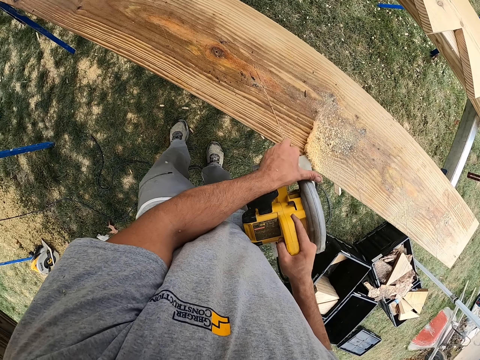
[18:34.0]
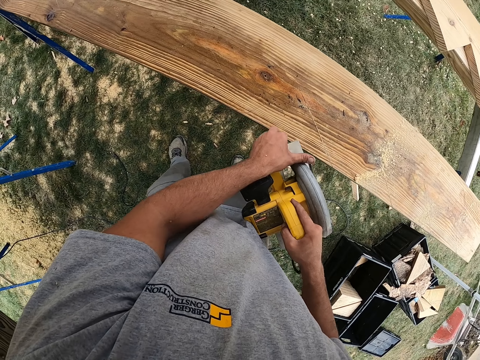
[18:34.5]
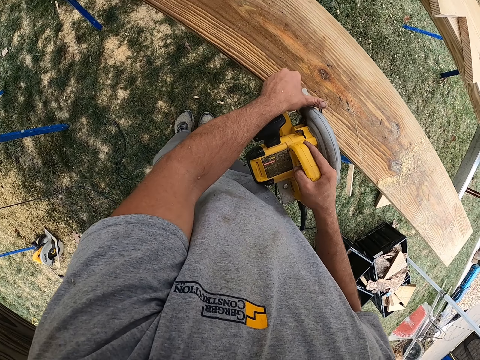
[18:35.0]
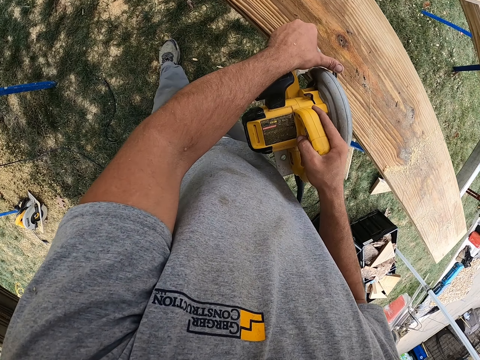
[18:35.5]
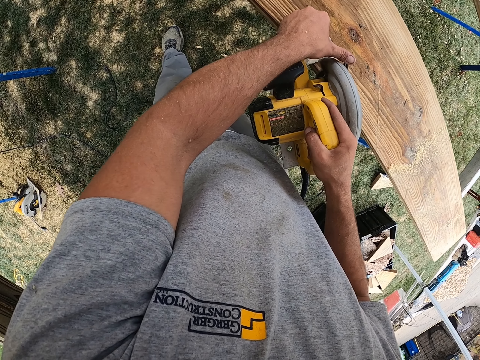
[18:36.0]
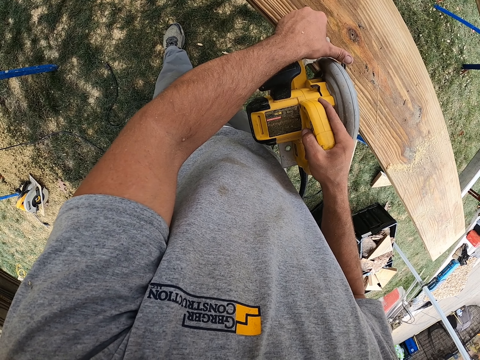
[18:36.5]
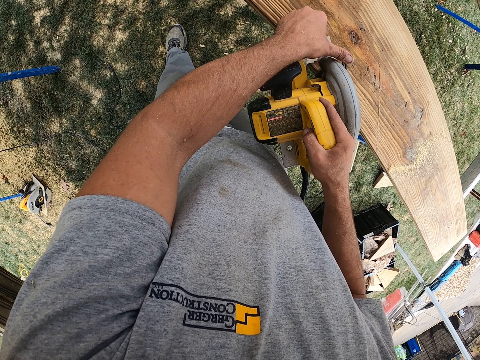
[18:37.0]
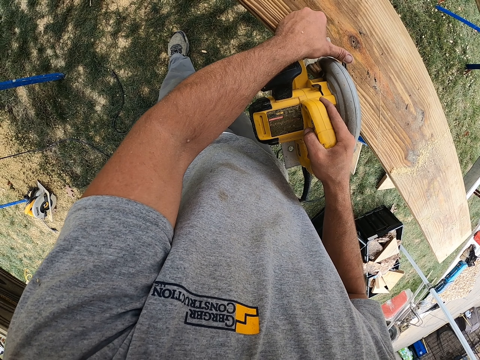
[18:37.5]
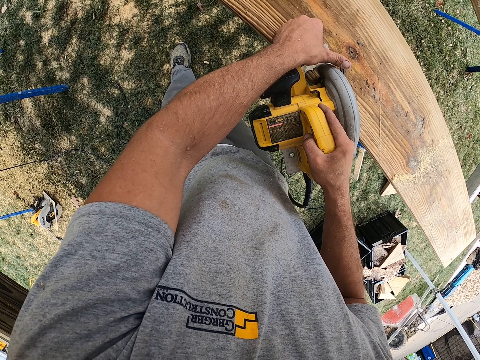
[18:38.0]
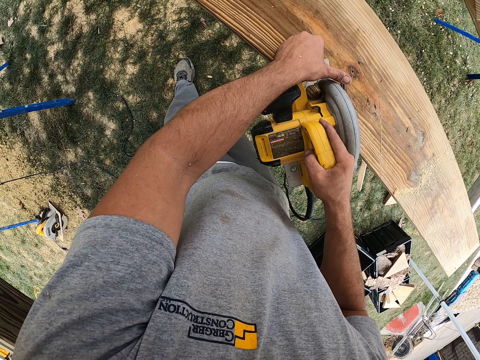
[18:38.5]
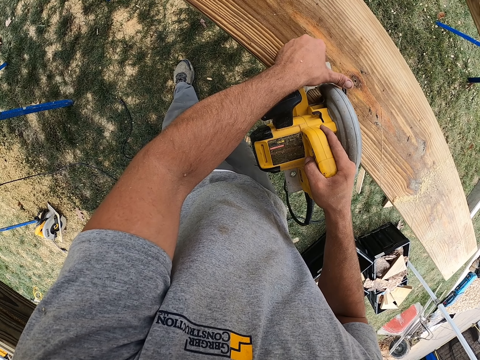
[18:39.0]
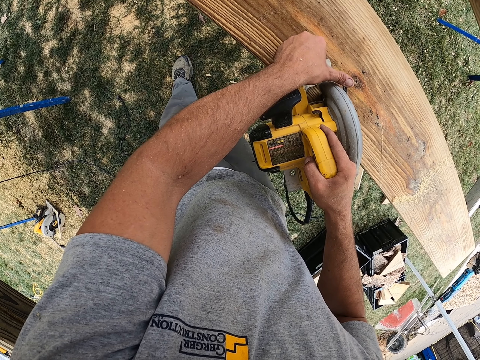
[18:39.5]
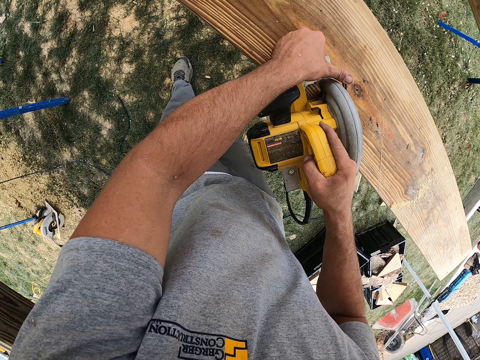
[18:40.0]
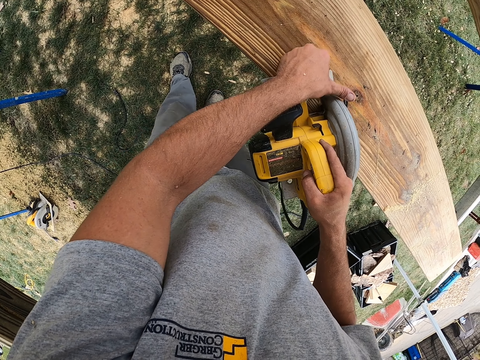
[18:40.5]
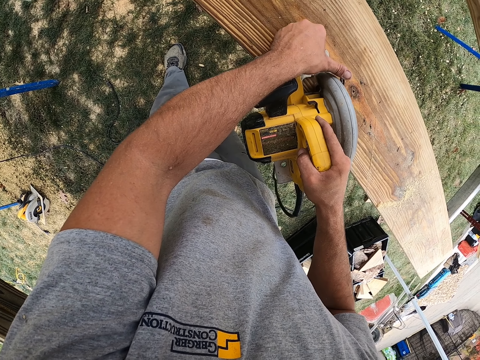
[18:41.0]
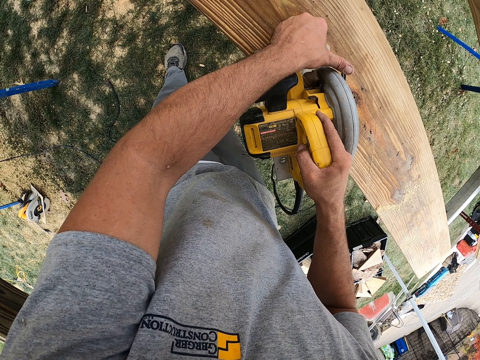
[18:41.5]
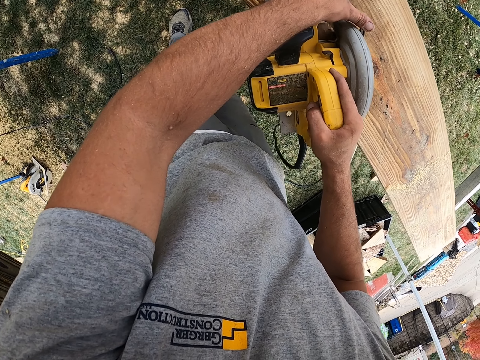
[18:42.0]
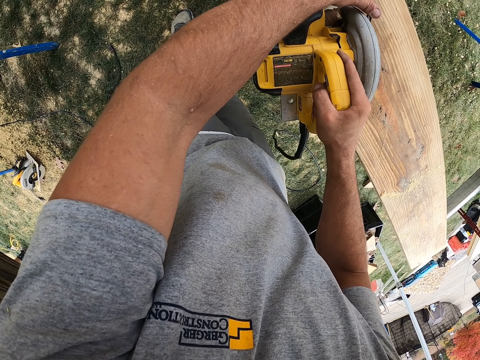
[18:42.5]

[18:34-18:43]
The camera wearer blows the saw dust on the wood using the circular saw. They cut the wood using the circular saw.

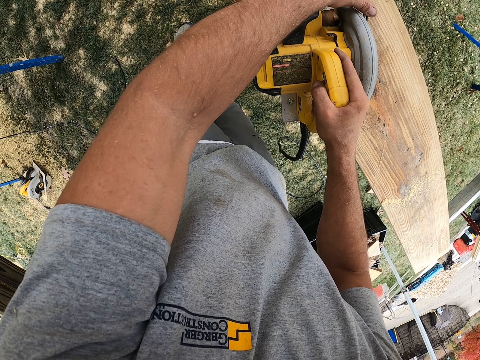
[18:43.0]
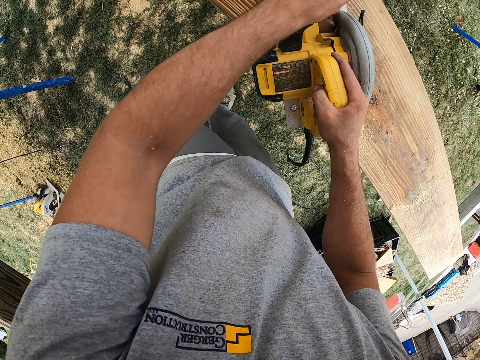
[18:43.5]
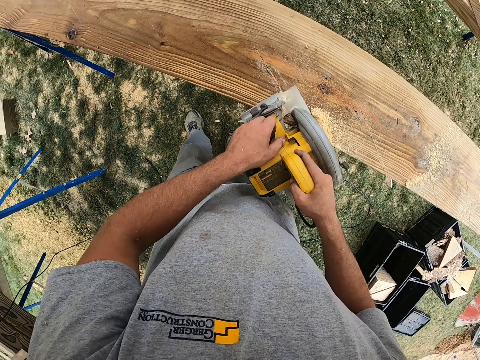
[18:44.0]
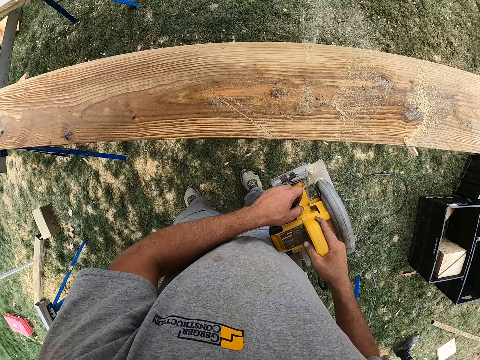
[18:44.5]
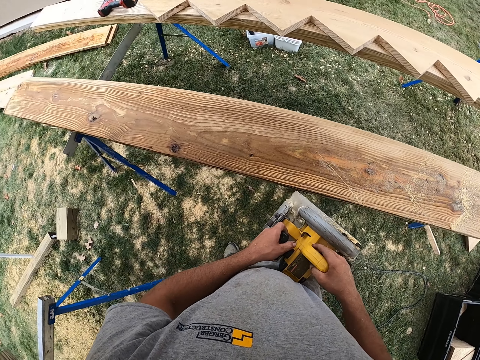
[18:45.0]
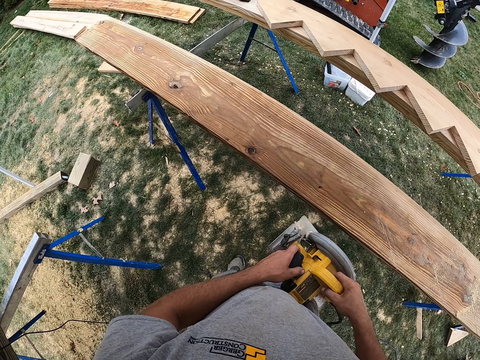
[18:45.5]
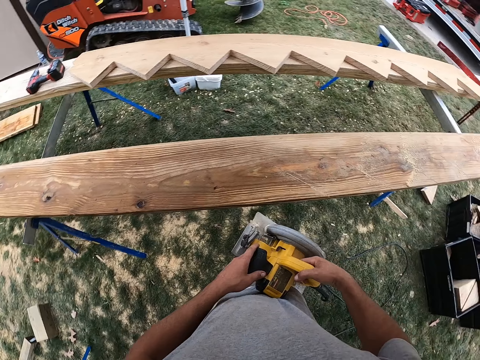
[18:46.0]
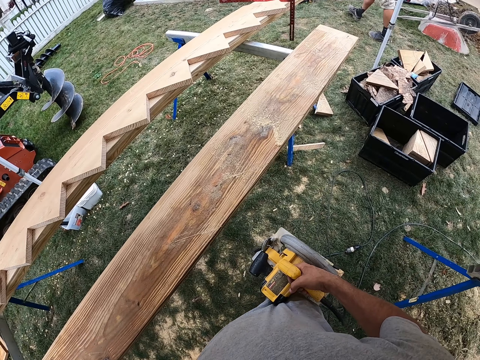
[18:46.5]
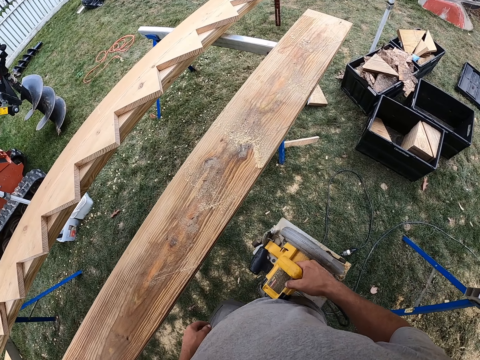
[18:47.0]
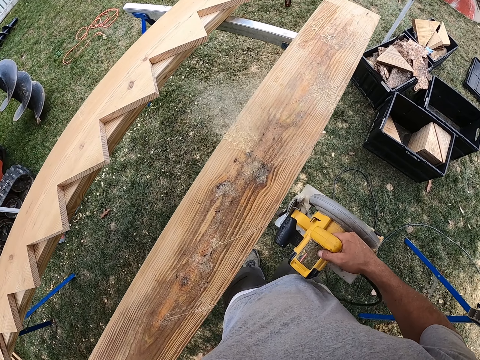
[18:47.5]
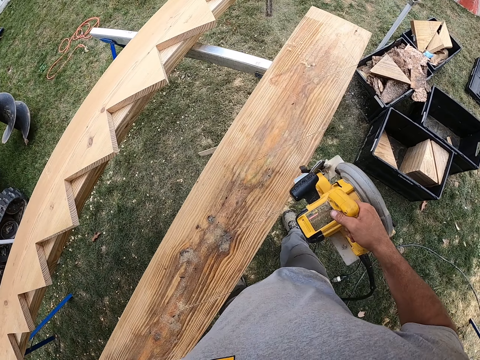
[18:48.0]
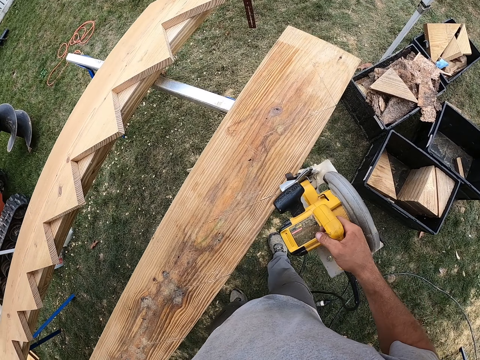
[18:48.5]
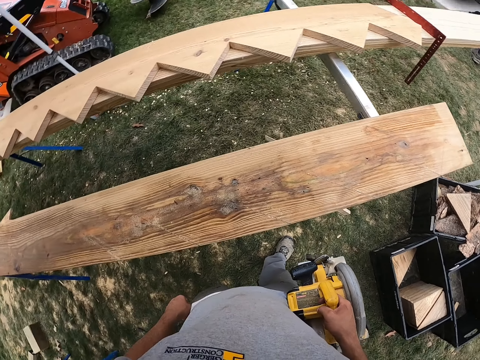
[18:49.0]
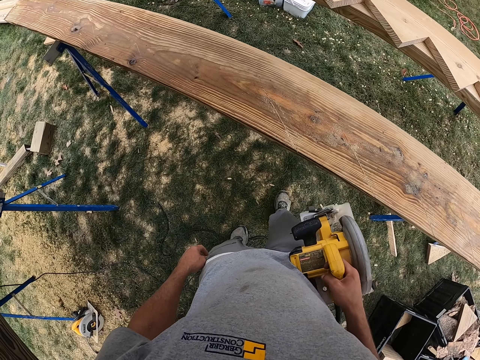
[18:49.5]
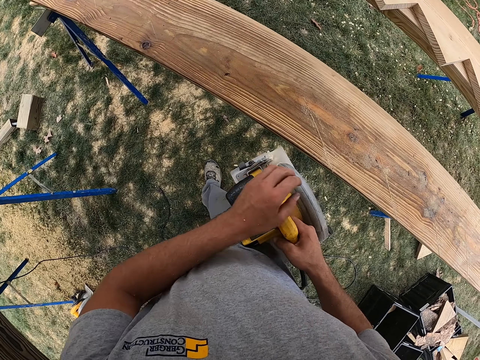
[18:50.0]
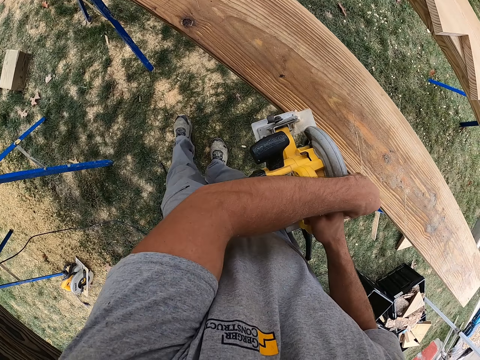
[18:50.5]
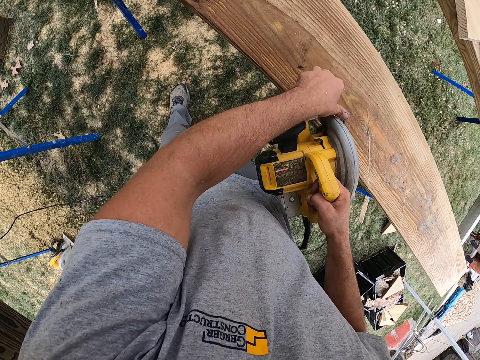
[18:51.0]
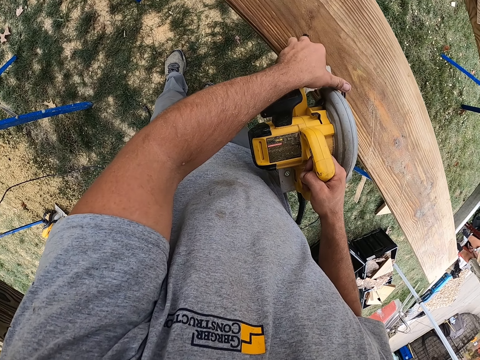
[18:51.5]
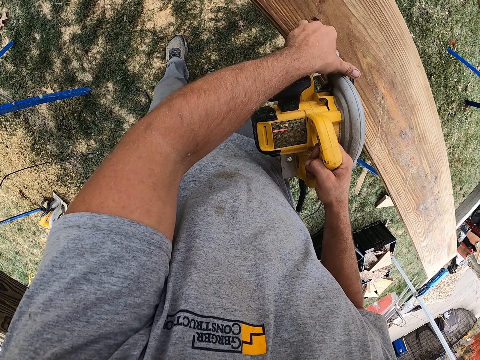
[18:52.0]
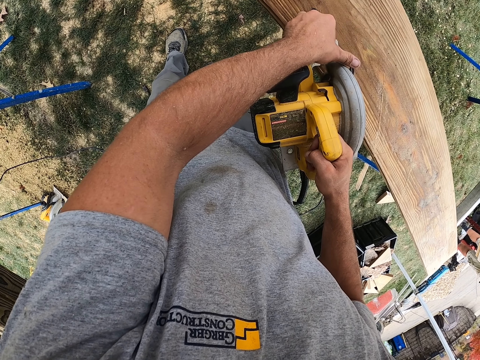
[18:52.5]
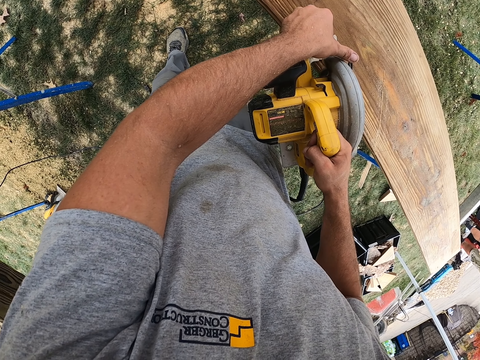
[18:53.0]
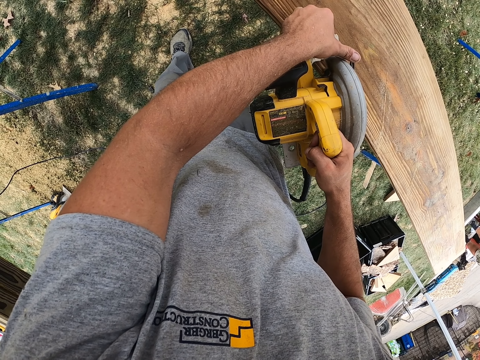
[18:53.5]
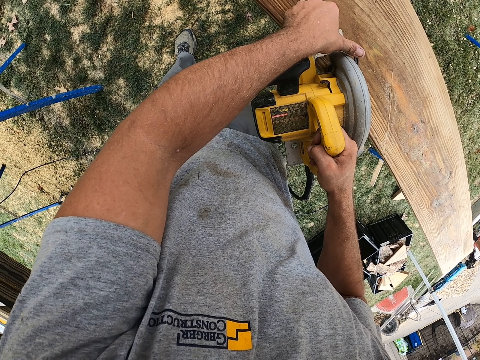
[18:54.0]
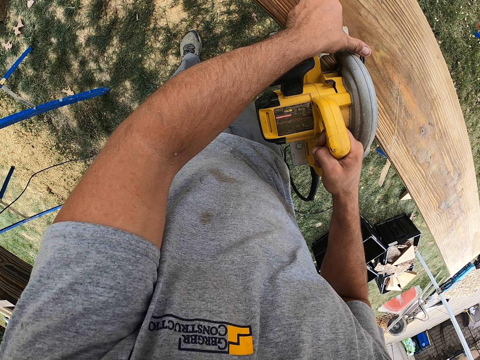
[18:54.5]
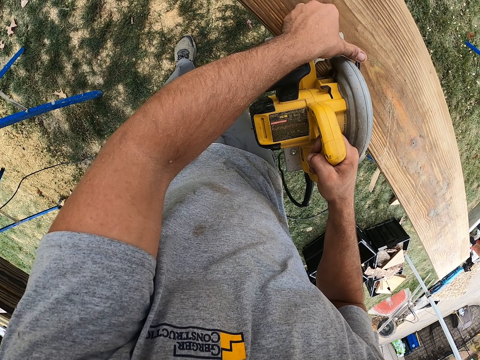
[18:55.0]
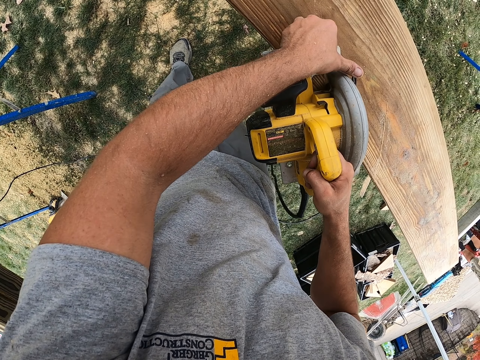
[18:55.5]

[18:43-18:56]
The camera wearer blows the saw dust on the wood using the circular saw. They cut the wood using the circular saw.

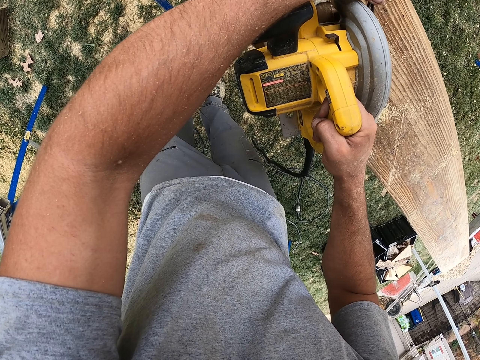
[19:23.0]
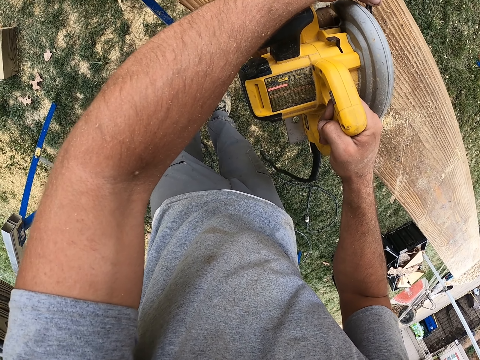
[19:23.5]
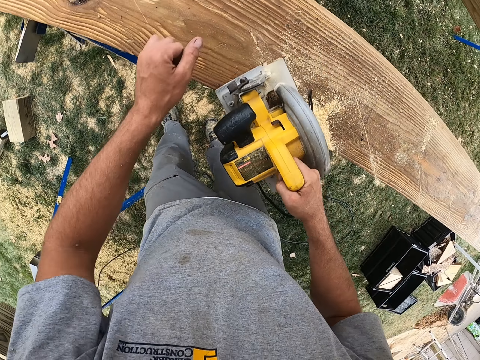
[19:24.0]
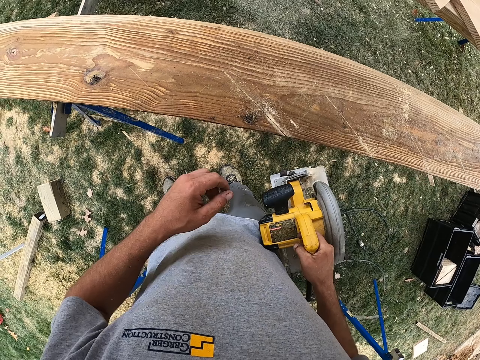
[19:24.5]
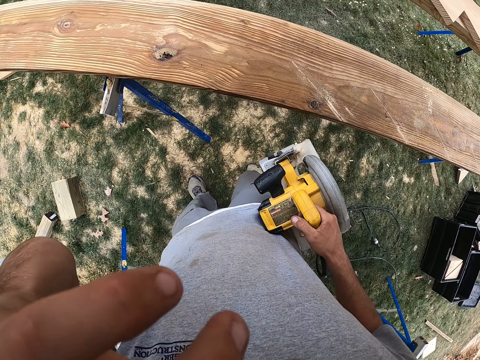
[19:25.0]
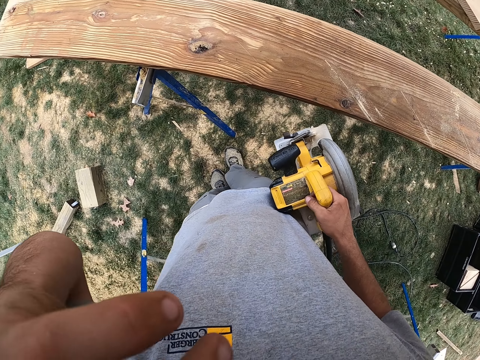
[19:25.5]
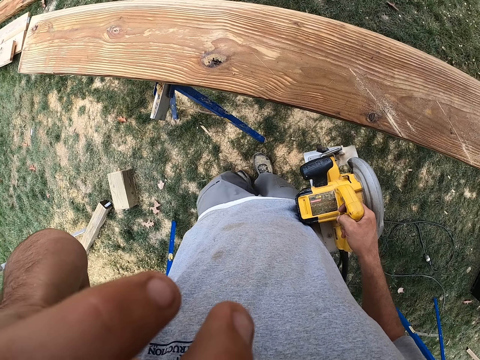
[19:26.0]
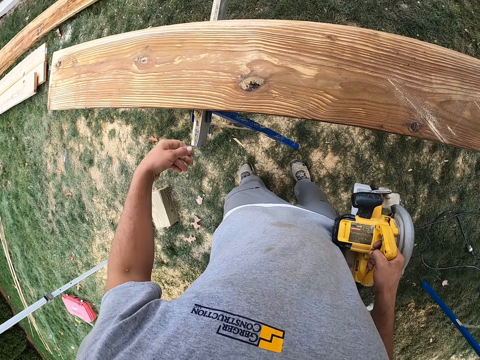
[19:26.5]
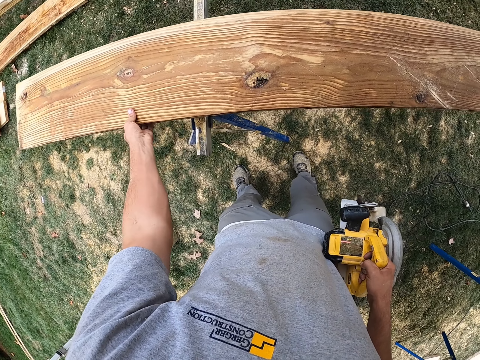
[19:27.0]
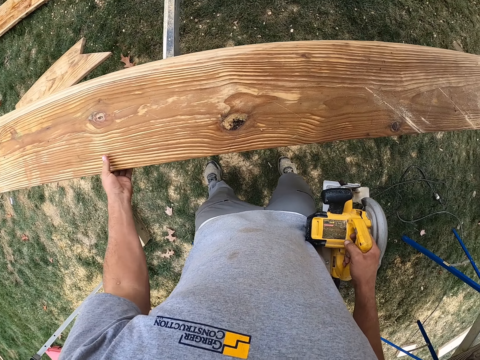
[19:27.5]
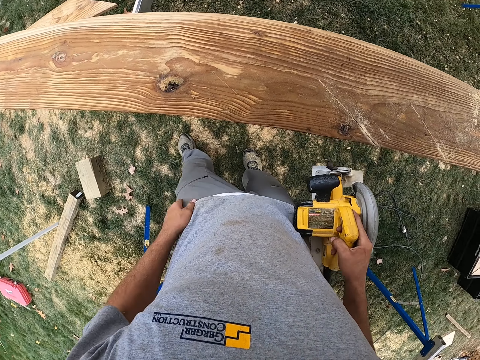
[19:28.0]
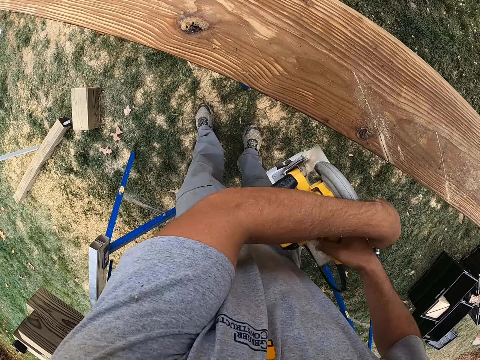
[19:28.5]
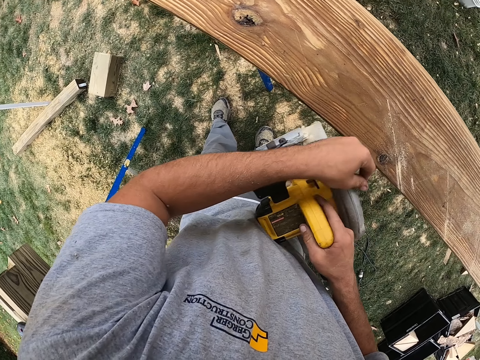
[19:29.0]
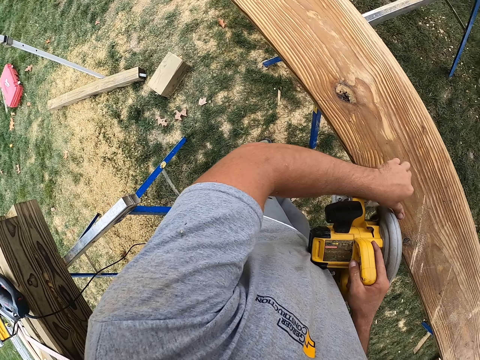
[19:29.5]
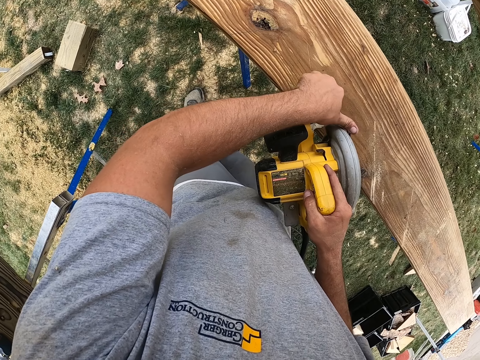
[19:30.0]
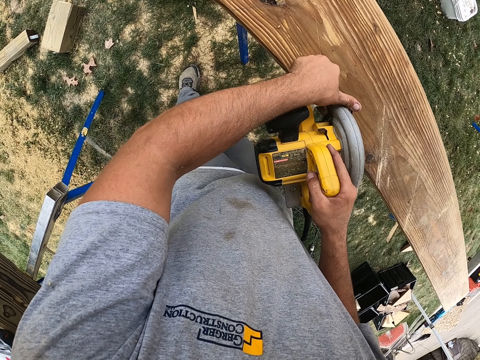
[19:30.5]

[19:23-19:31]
The camera wearer blows the saw dust on the wood using the circular saw. He raises his hand. He adjusts the wood. He cuts the wood using the circular saw.
